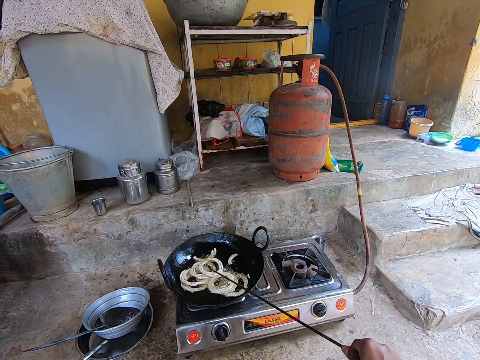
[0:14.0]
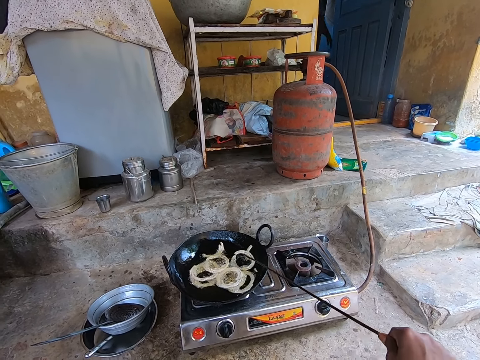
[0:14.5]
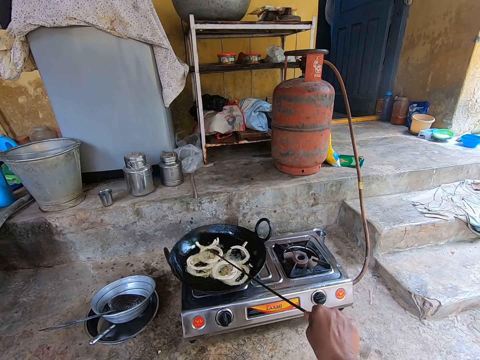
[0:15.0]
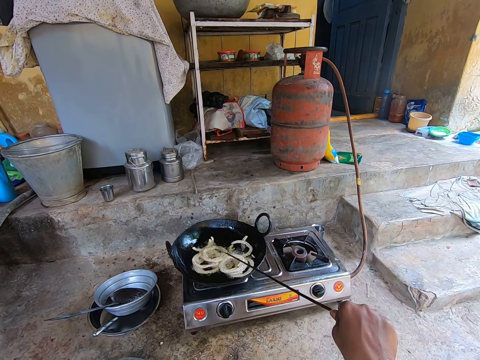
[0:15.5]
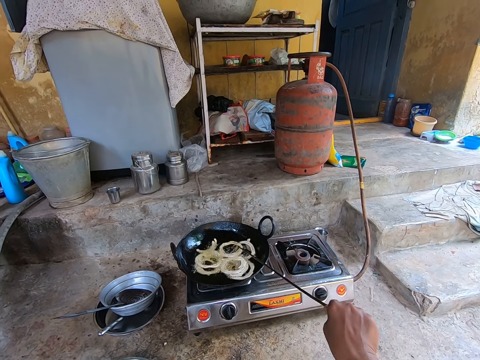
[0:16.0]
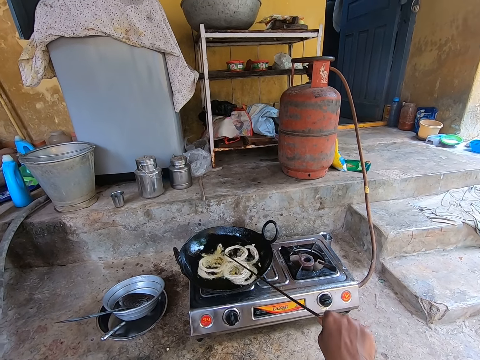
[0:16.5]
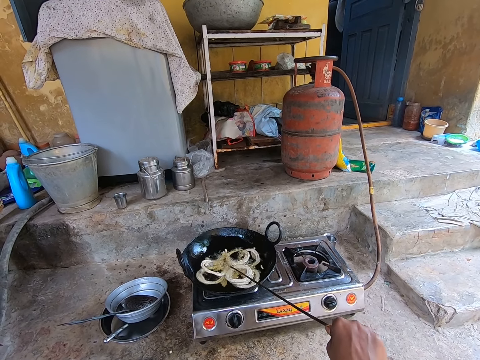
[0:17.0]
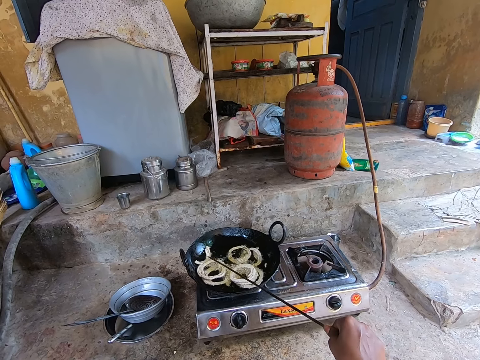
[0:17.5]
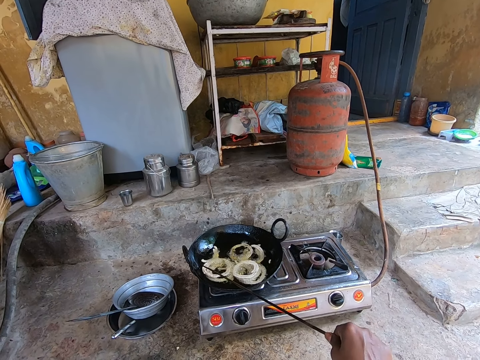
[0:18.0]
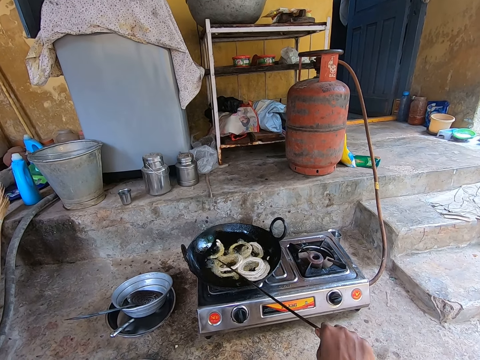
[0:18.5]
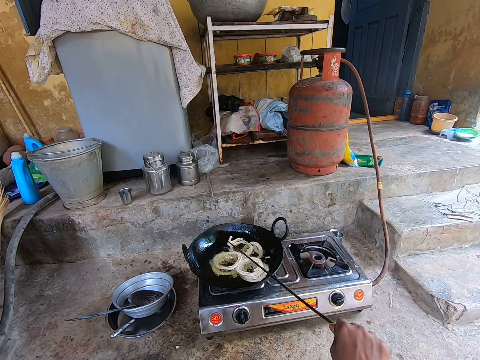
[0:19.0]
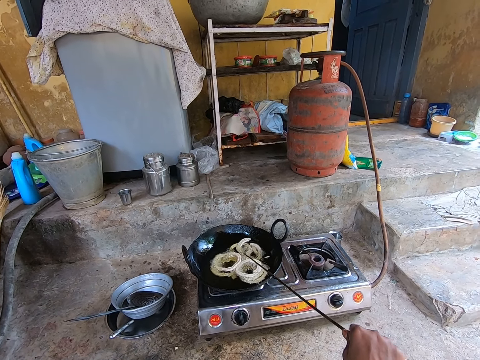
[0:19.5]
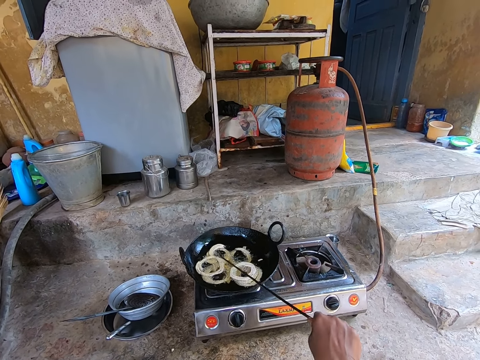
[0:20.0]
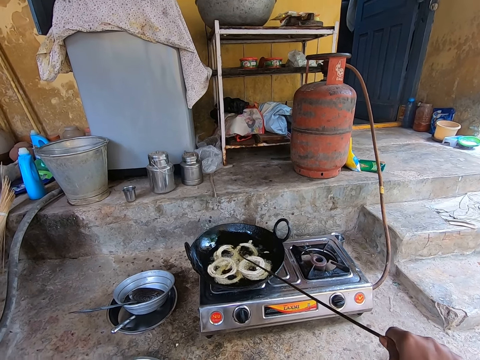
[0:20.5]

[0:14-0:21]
The camera wearer adjusts the doughnuts with the stick with his right hand.

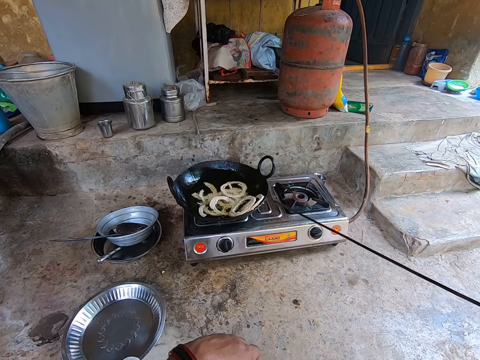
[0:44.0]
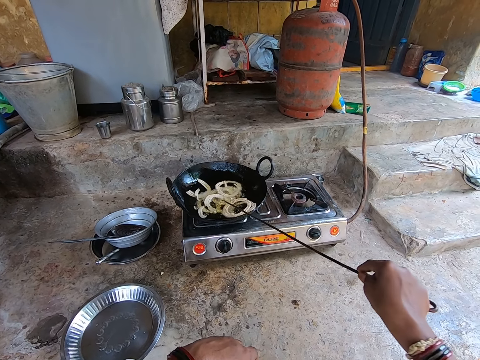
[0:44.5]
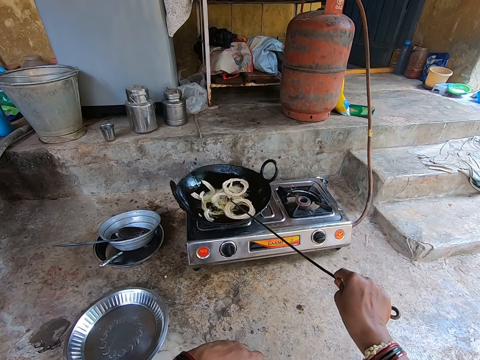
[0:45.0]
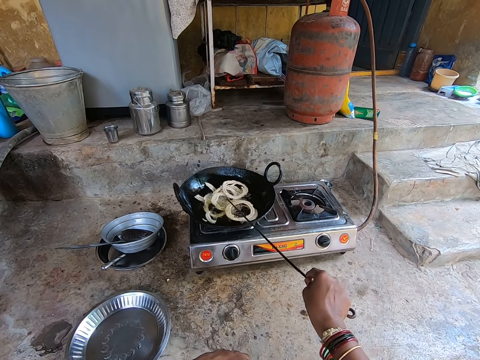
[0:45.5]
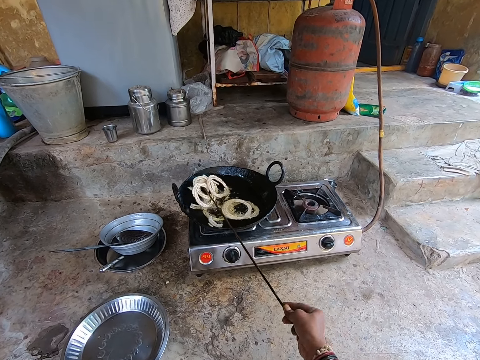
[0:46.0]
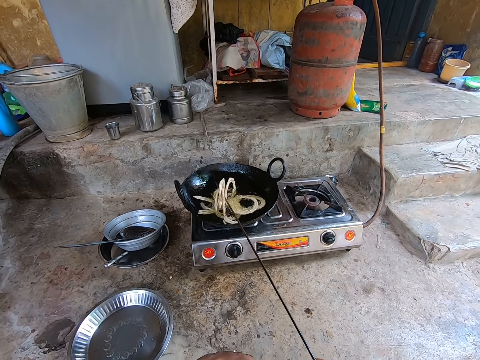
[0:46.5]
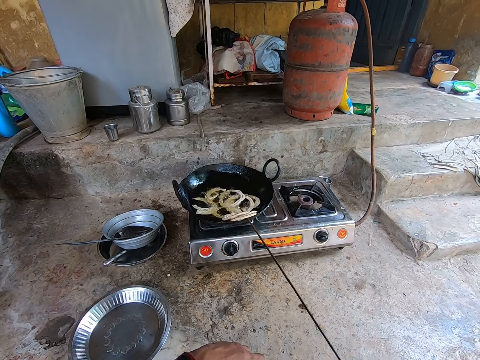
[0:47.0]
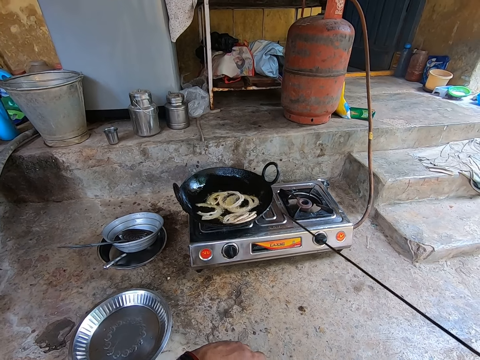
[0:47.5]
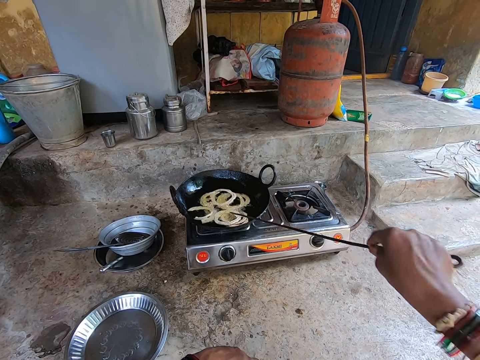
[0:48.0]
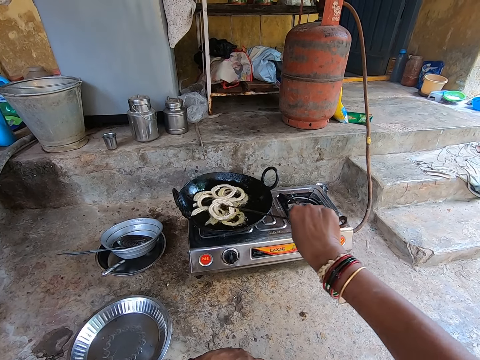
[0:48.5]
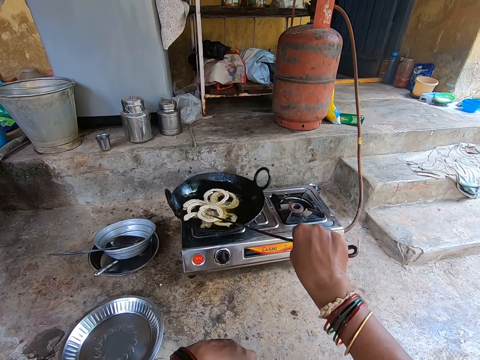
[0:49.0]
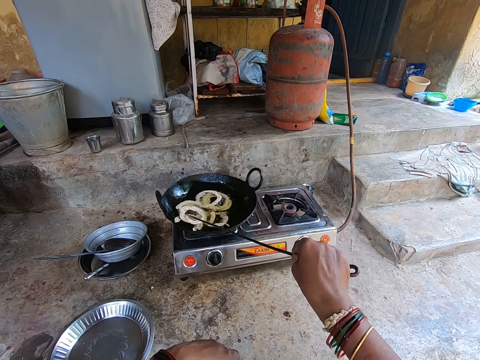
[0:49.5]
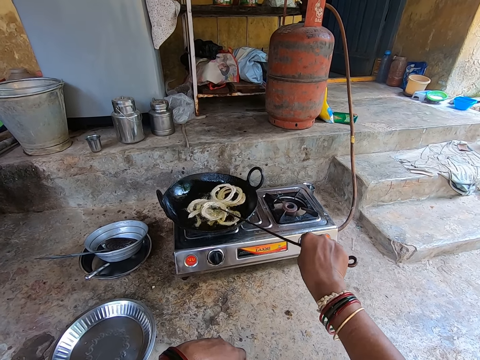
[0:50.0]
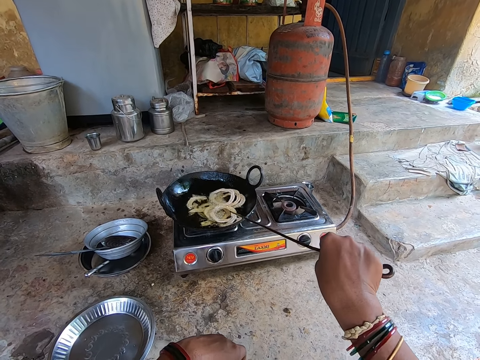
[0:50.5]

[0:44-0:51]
The camera wearer turns the doughnuts with the stick with his right hand.

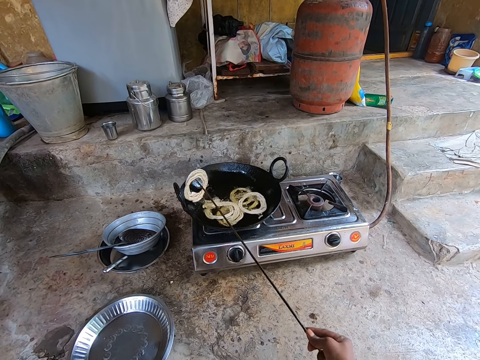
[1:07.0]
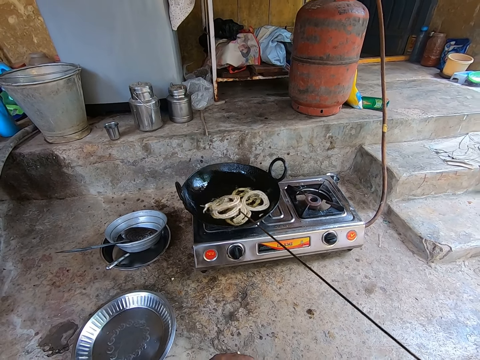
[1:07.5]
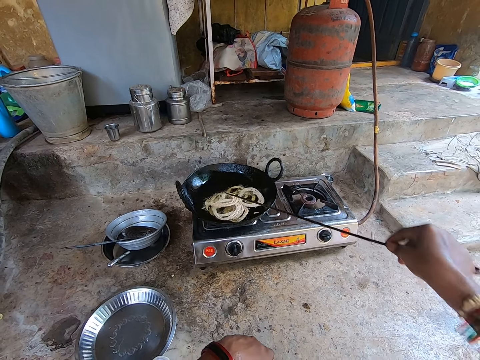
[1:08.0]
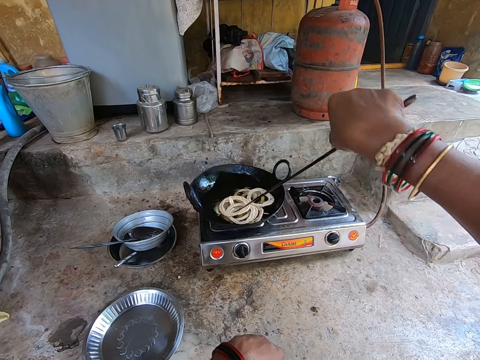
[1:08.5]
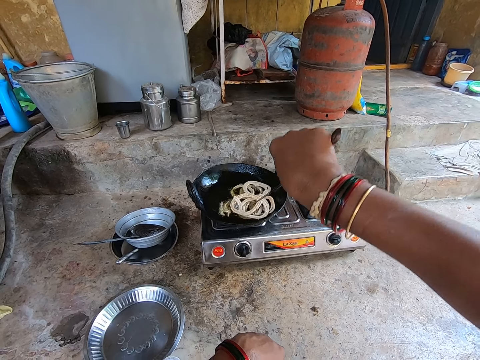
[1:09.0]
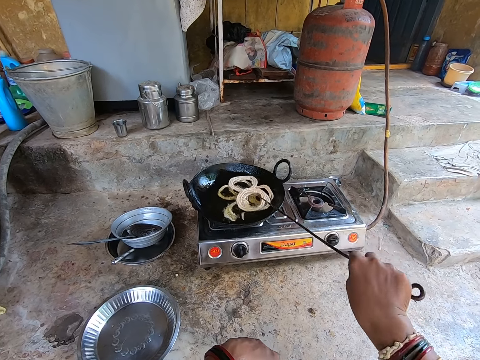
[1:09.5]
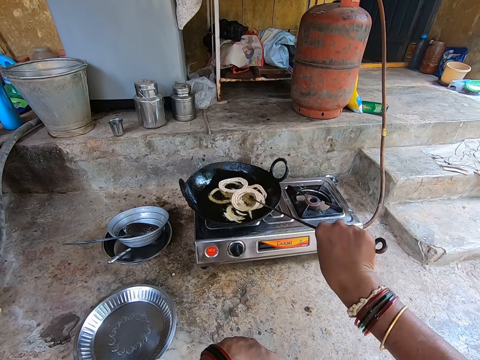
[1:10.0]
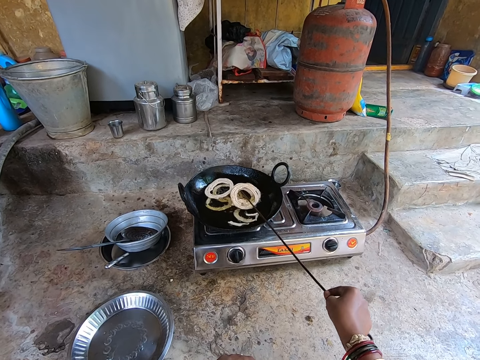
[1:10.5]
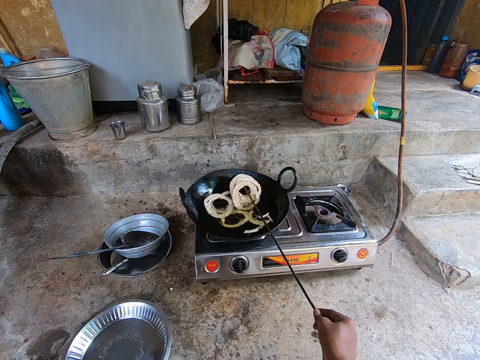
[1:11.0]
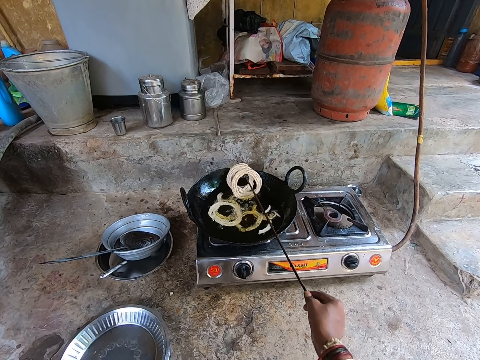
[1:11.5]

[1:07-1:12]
The camera wearer collects the shaped doughs.

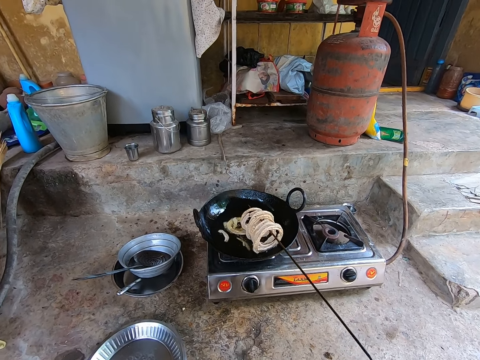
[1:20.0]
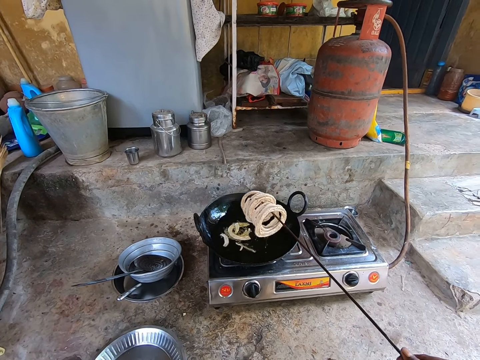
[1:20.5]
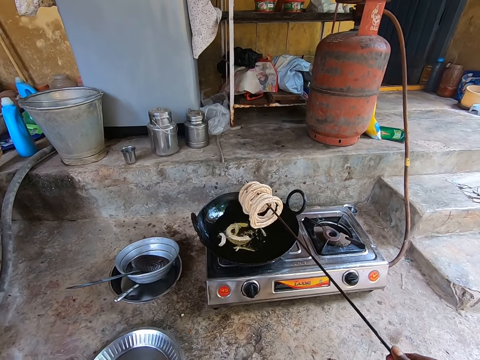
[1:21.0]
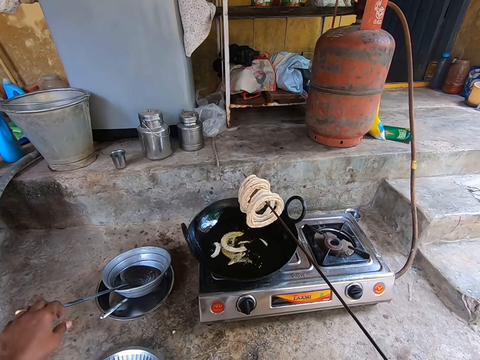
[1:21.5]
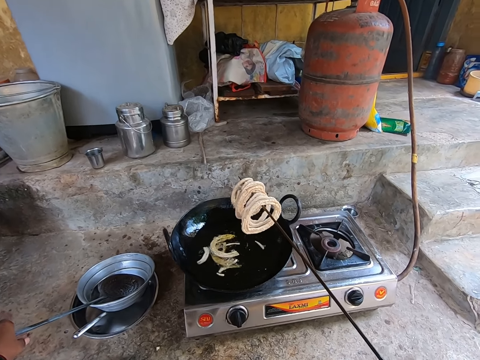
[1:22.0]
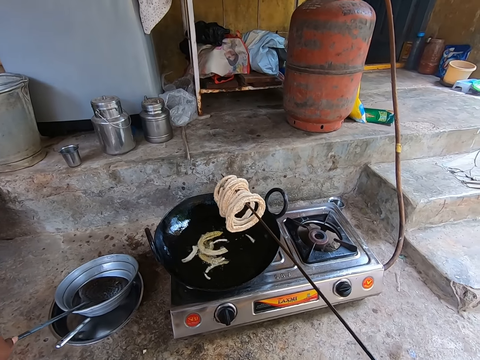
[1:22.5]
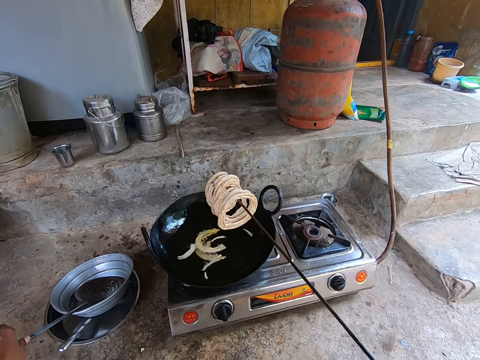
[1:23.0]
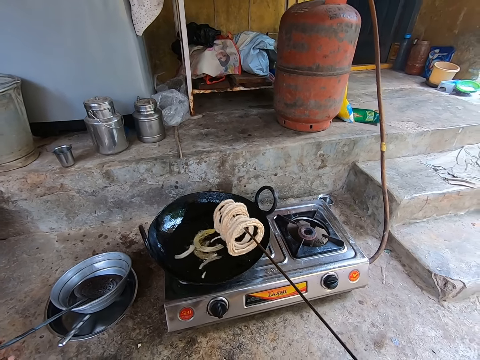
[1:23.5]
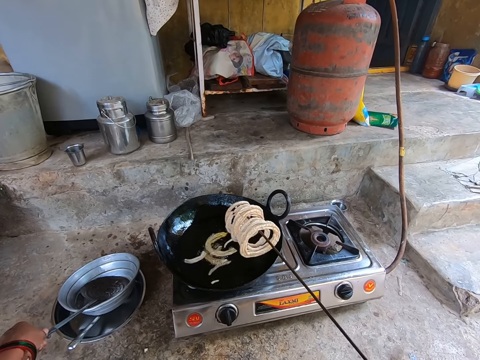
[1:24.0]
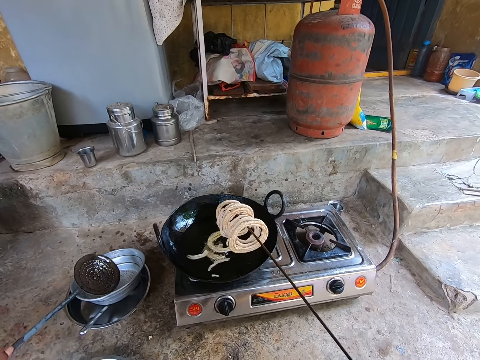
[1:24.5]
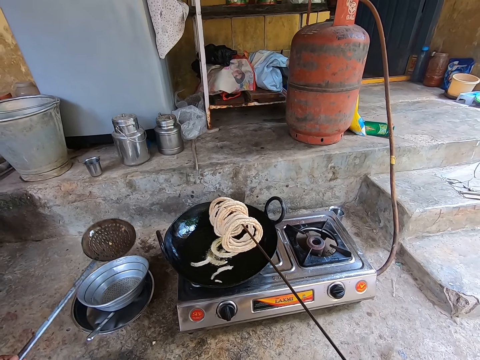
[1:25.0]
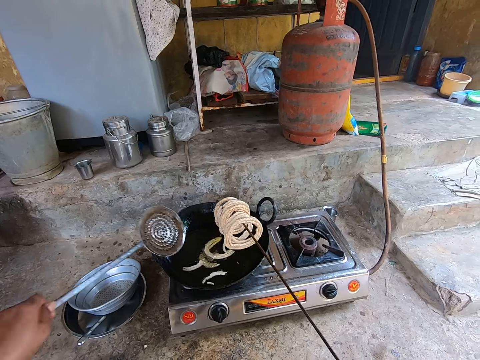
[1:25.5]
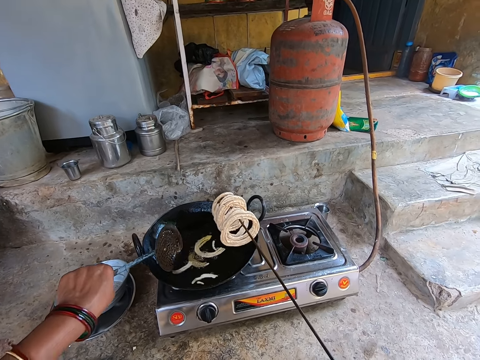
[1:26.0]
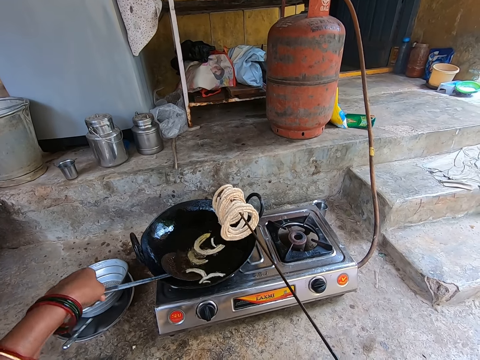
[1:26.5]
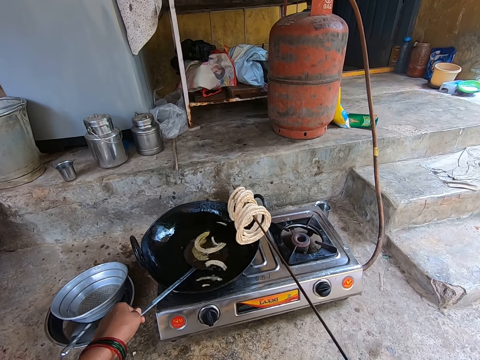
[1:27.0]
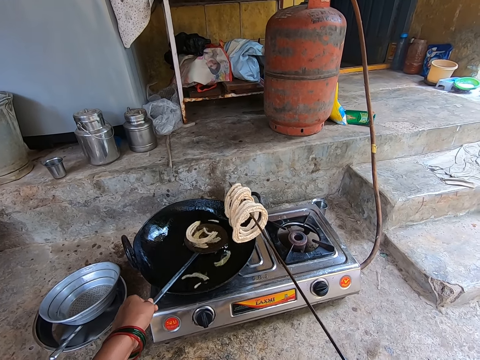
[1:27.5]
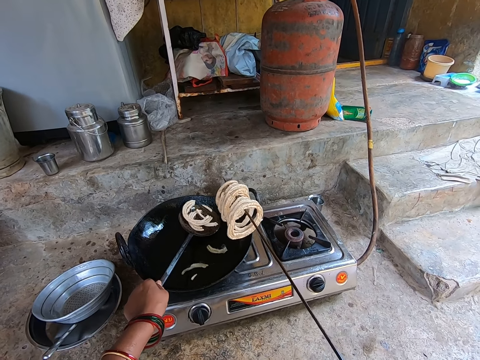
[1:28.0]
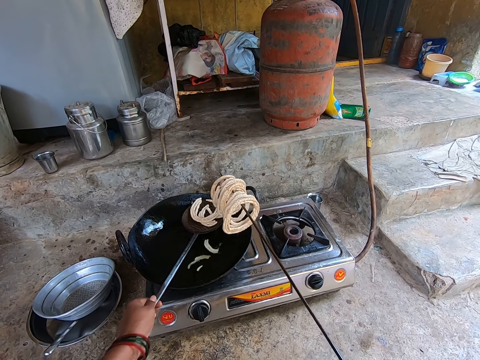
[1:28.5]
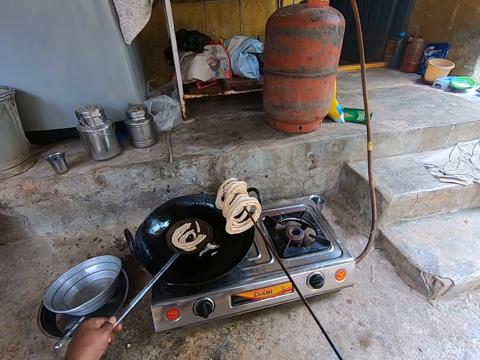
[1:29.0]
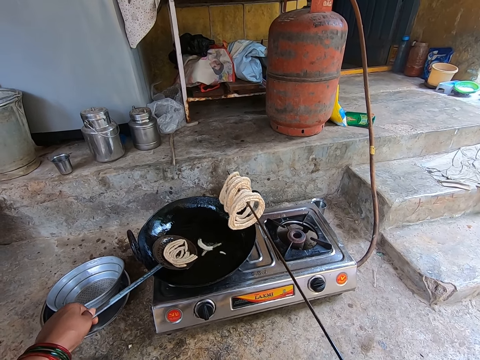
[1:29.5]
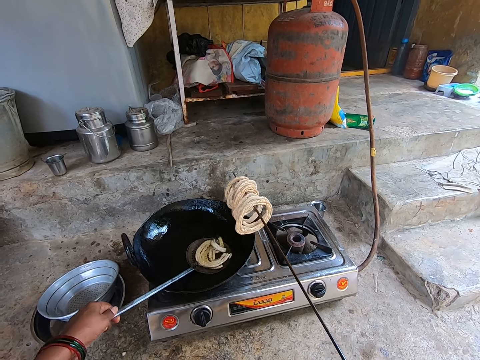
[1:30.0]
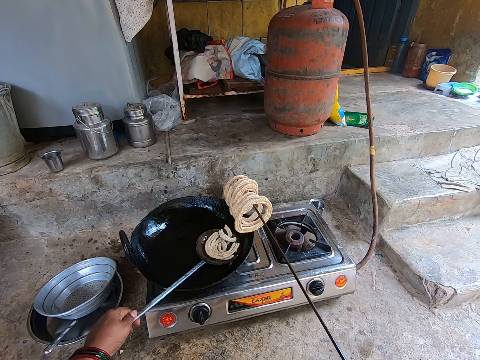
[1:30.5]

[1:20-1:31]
The camera wearer lifts the doughnuts with the stick with his right hand. He holds the shaped doughs. He picks up the stainless steel slotted skimmer spoon or spider spoon with his left hand. He collects the doughnuts with the spider spoon with his left hand.
